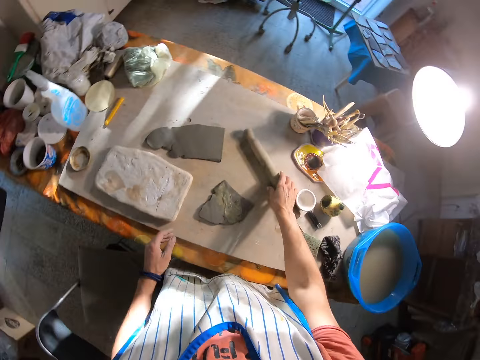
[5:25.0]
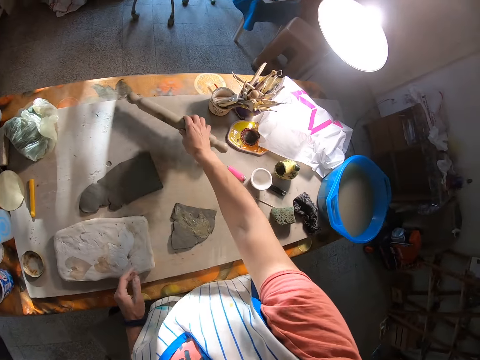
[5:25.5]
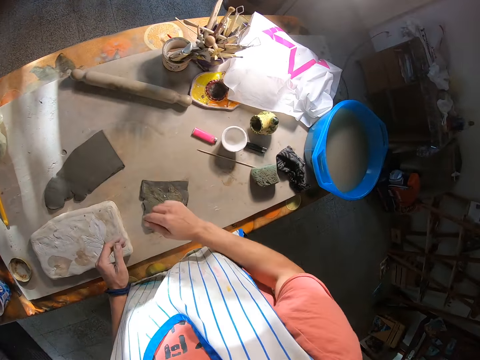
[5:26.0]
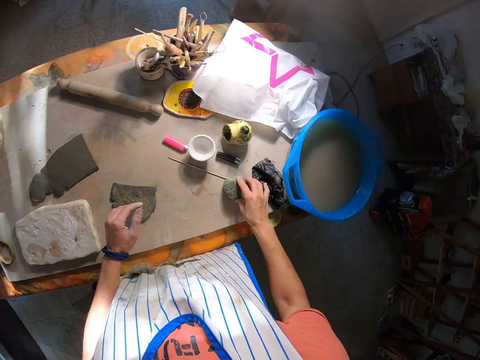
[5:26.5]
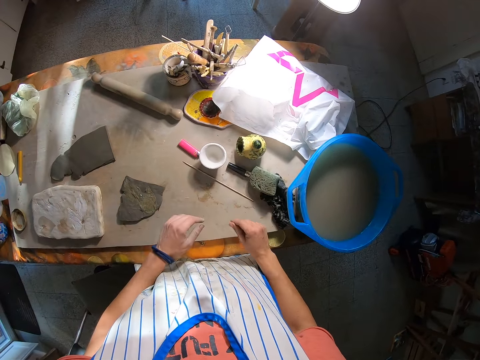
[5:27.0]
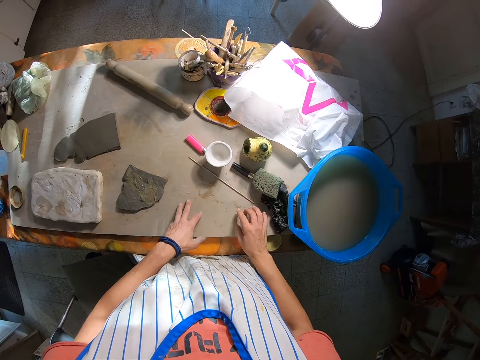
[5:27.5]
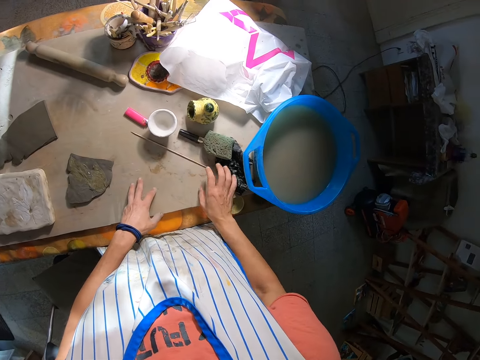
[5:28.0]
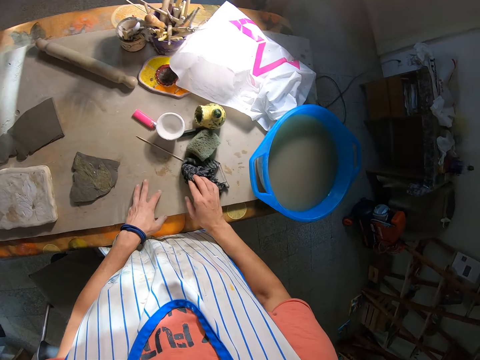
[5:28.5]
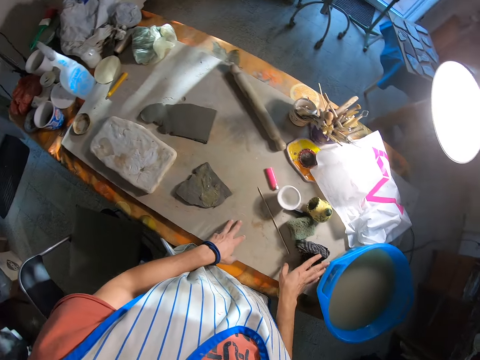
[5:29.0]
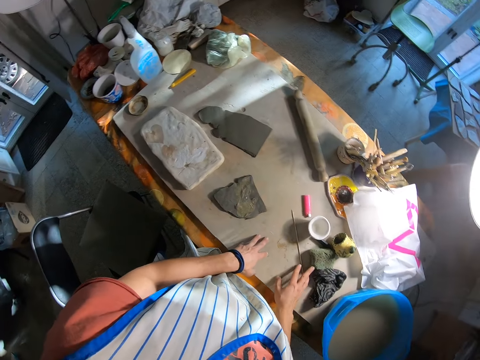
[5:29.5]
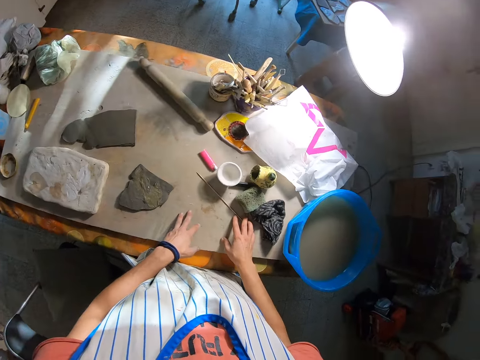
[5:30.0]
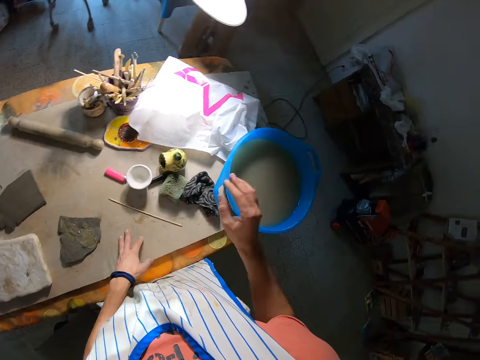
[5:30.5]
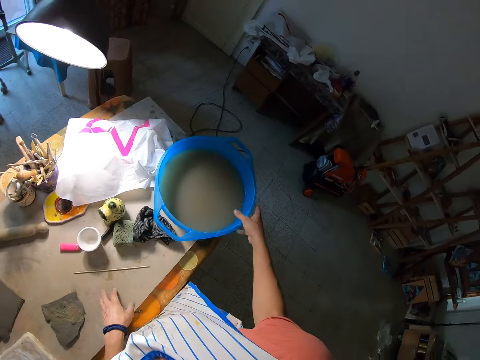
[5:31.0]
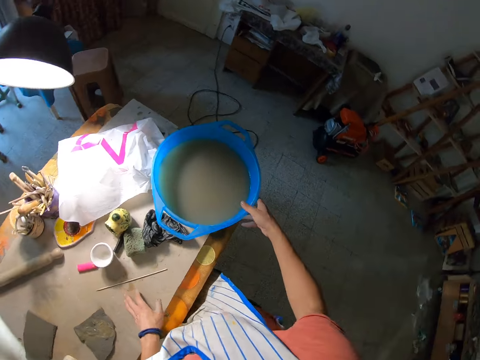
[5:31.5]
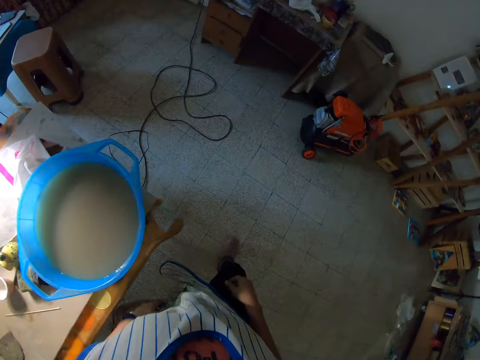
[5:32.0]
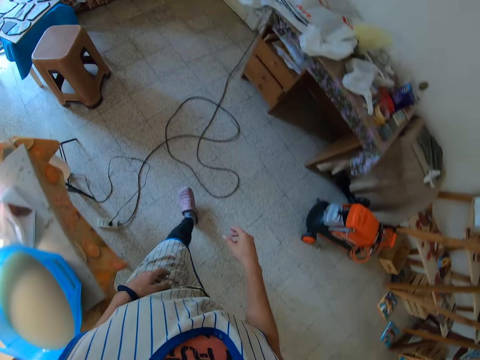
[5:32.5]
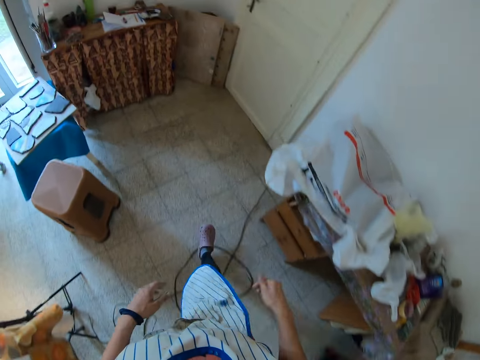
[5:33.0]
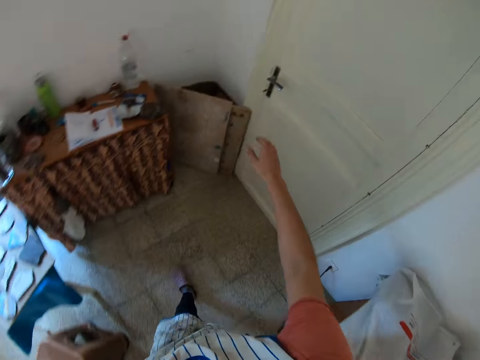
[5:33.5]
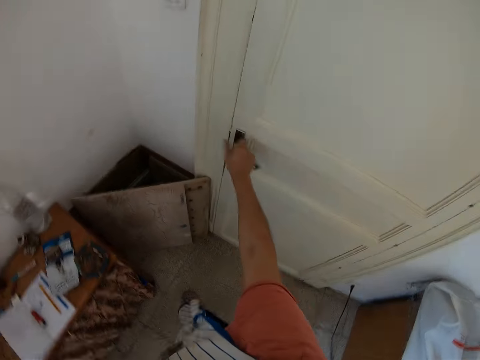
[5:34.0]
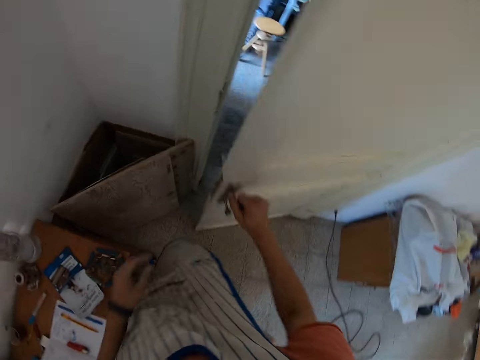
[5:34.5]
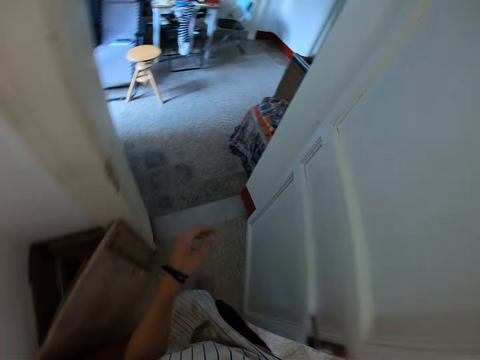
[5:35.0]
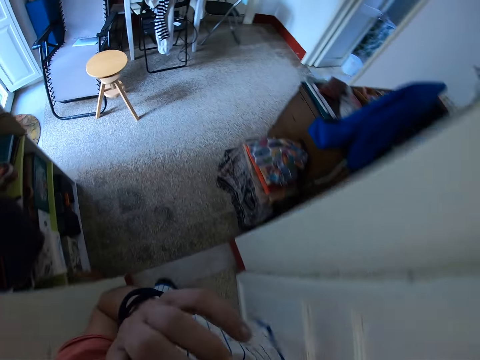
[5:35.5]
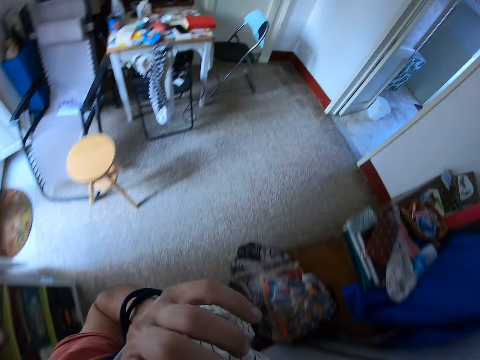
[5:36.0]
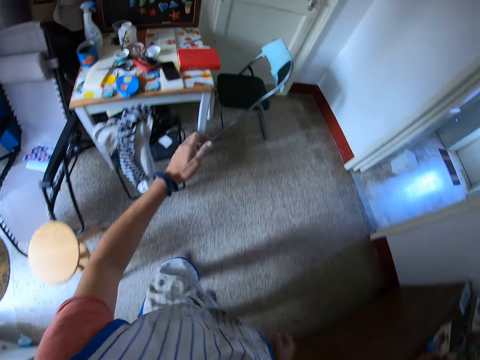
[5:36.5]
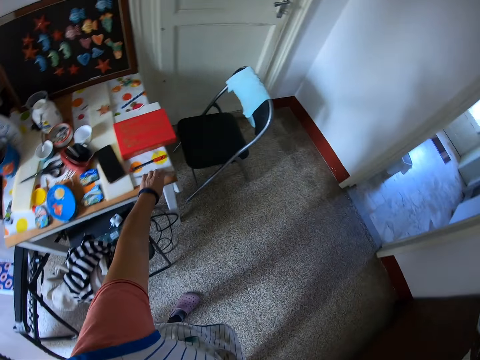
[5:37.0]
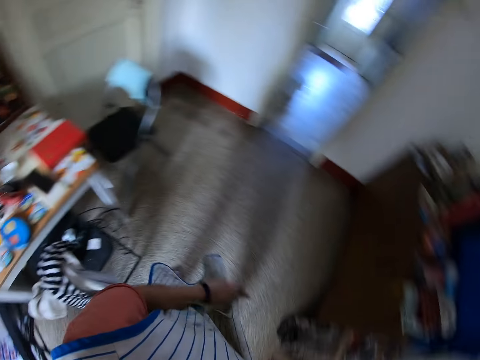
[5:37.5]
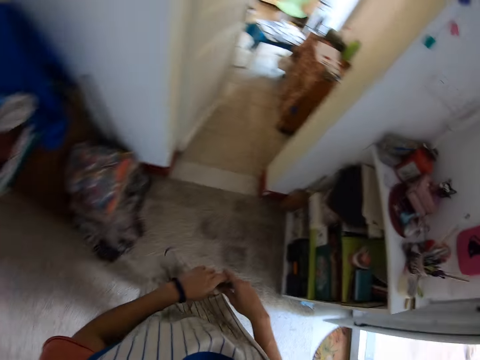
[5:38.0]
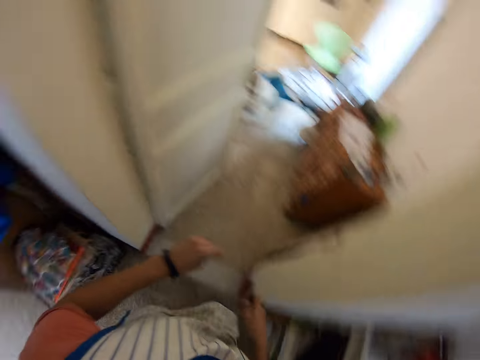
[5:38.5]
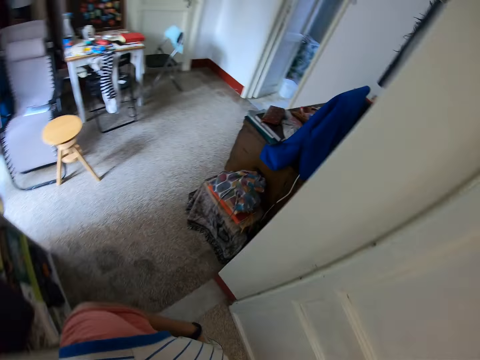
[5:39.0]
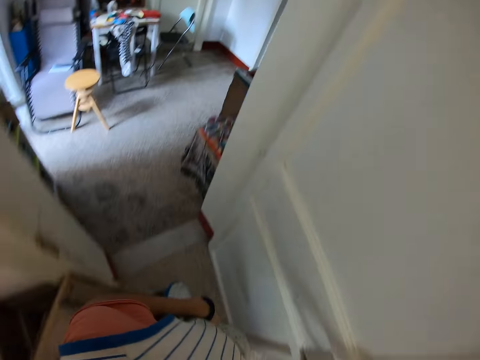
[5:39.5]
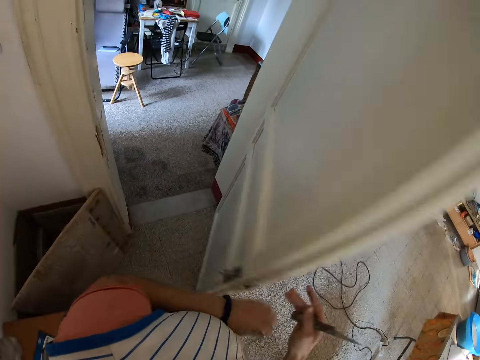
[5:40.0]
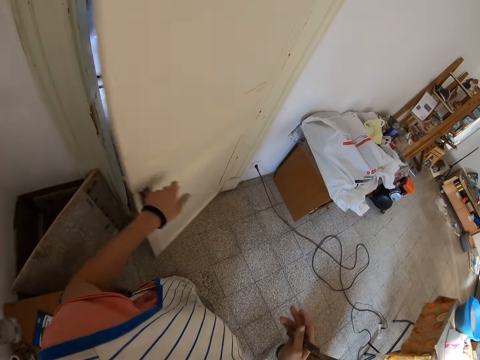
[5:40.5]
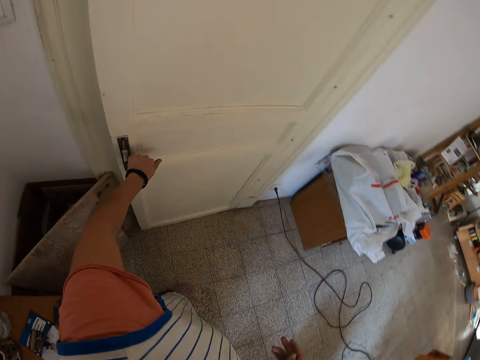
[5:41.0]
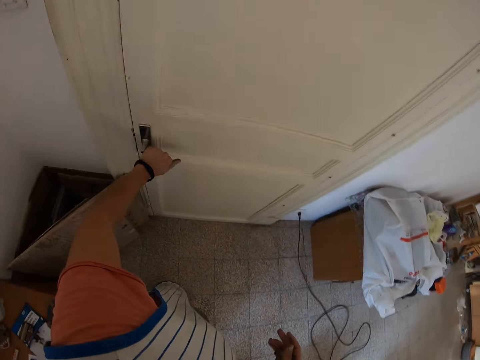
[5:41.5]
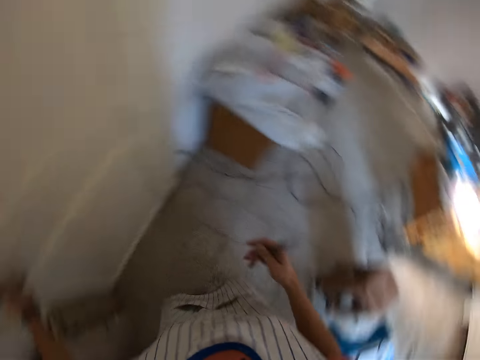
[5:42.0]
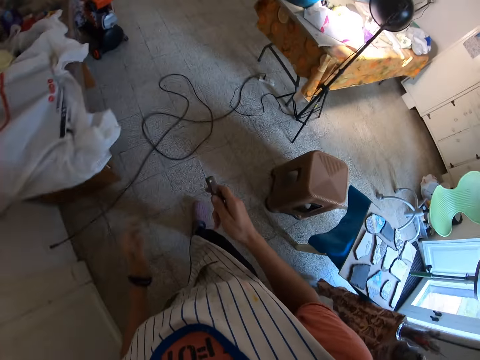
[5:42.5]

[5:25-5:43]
The camera wearer moves a rolling pin on the table with his right hand. He lifts the baking stick and places it on the table. He moves the foam on the table with his right hand. He places his left hand on the table. He places his right hand on the table. He drags the cloth on the table with his right hand. He touches the sponge. He touches the bowl of water on the table with his right hand. He holds the basin. He moves around the room. He opens the door of the work room with his right hand. He moves around the room. He leaves the work room. He picks up the potter's knife from the table with his left hand. He passes the potter's knife from his left hand to his right hand. He moves around the room. He enters the work room. He closes the door of the work room with his left hand.

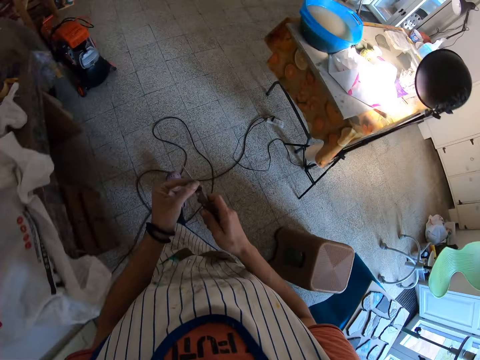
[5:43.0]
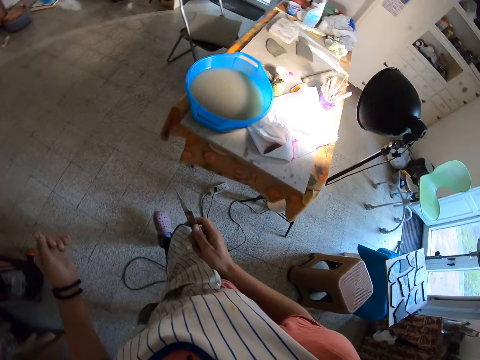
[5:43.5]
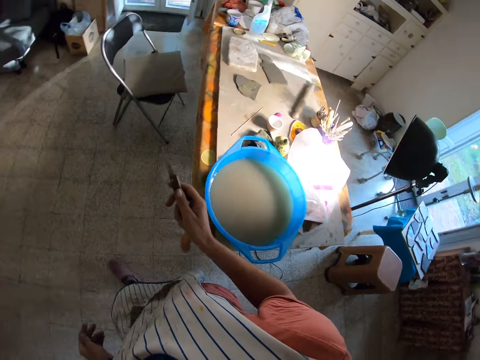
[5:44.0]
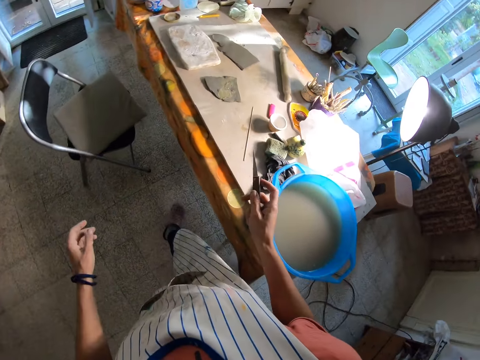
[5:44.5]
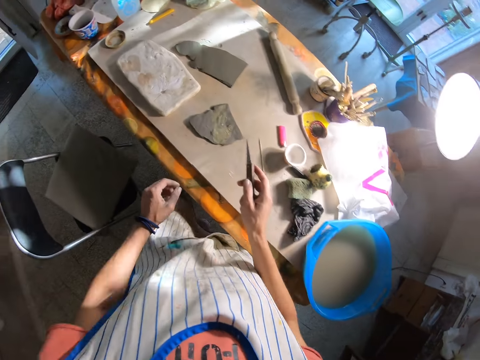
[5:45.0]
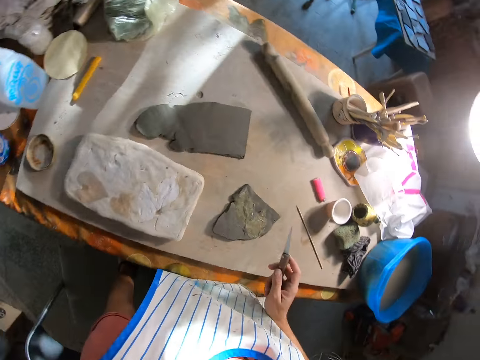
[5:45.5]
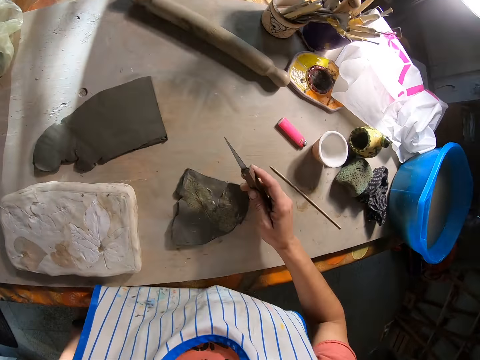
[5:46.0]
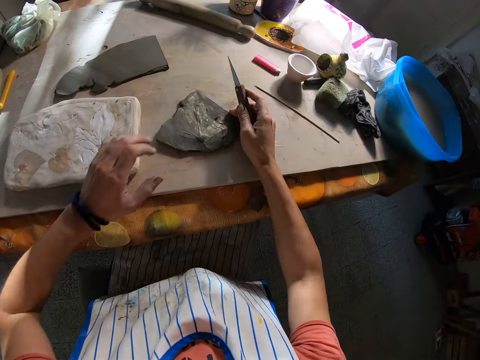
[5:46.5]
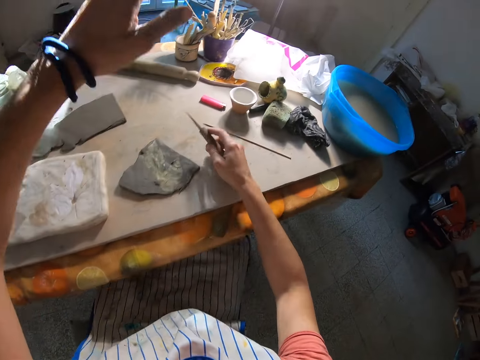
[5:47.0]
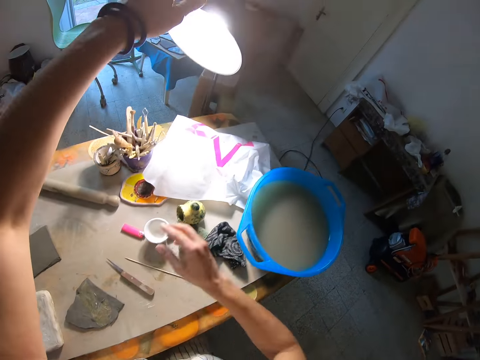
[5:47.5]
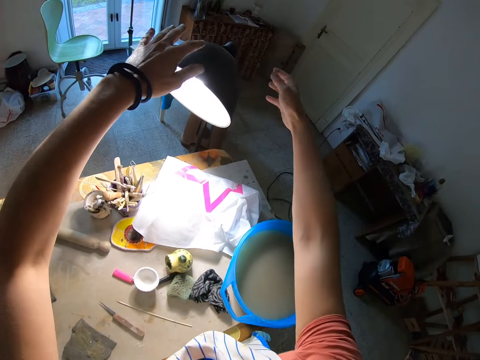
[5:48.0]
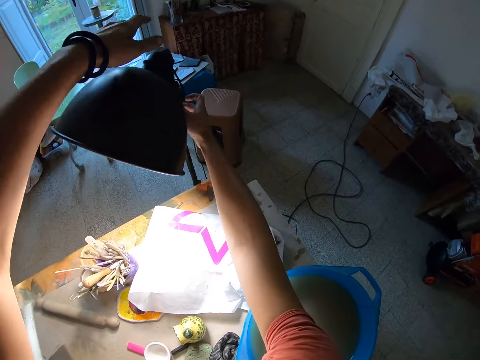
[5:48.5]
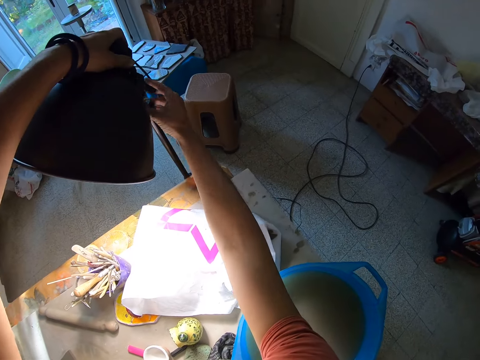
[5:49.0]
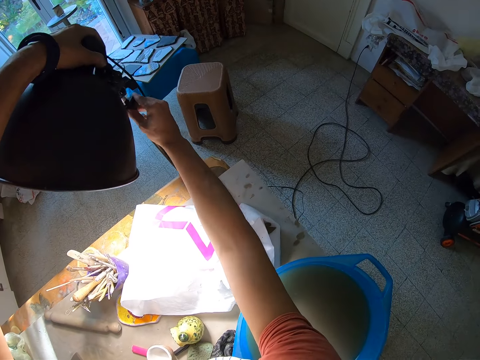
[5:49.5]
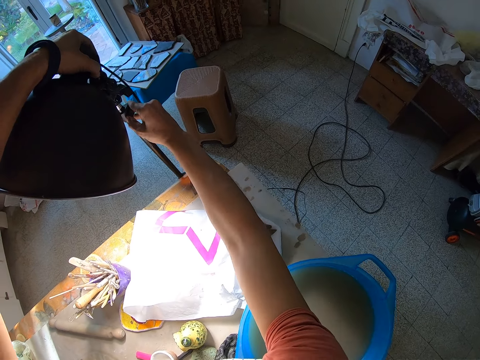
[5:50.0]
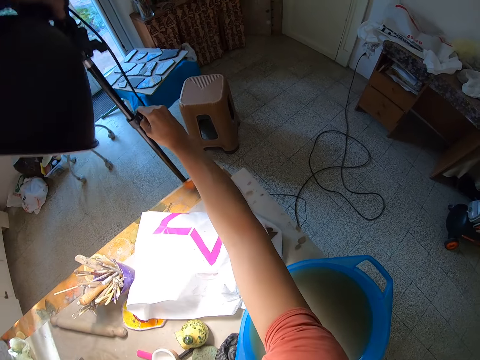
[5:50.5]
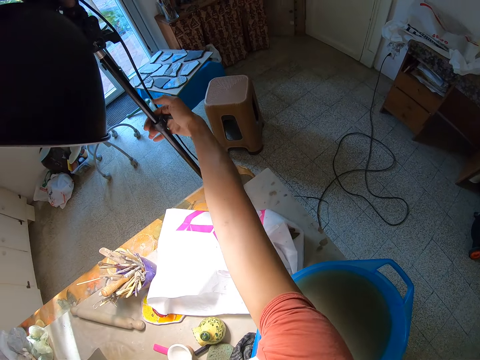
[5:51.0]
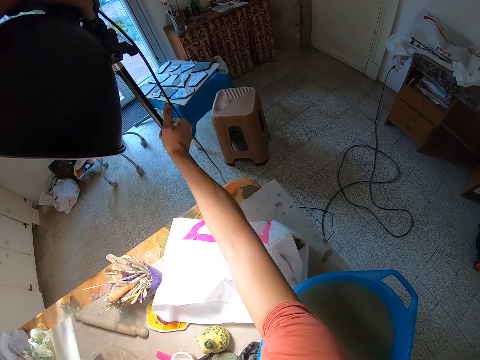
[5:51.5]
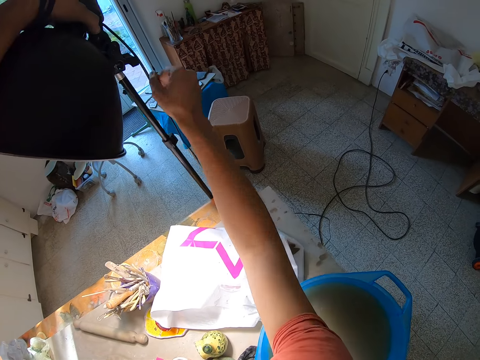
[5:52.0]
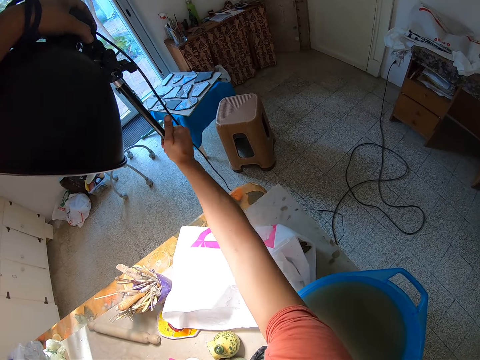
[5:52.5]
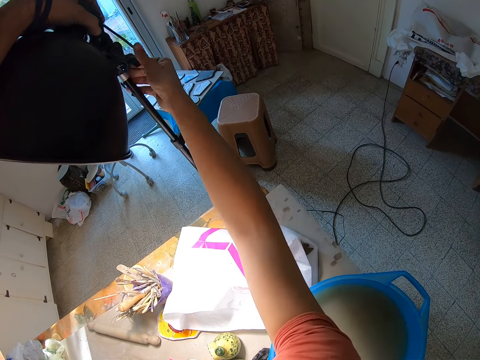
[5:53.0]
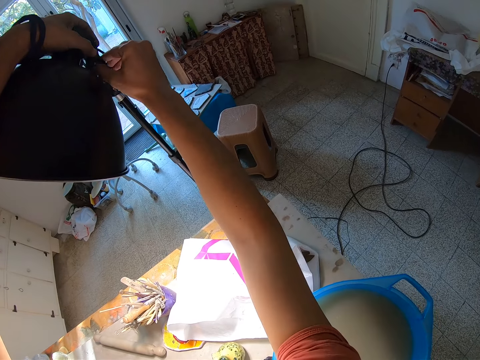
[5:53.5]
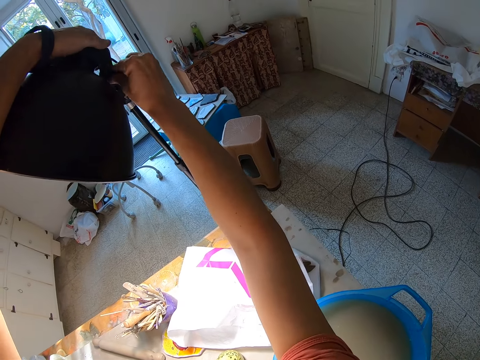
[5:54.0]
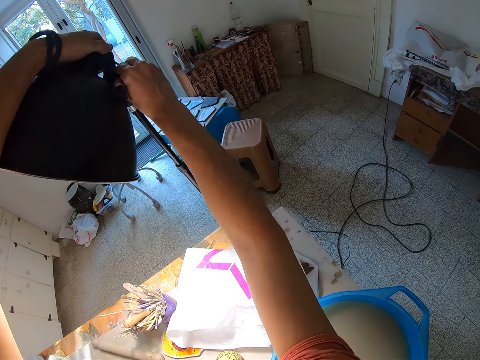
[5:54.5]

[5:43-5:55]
The camera wearer moves around the room. He cleans the potter's knife with his left hand. He sits on a chair. He holds the knife. He raises his hand. He adjusts the lamp with both hands.
